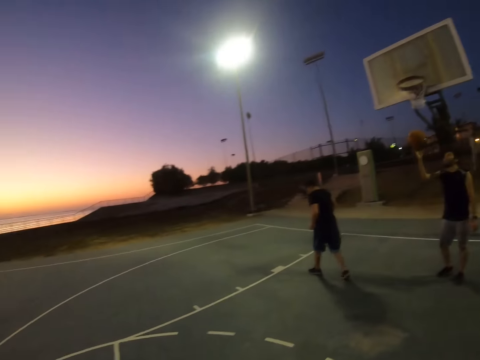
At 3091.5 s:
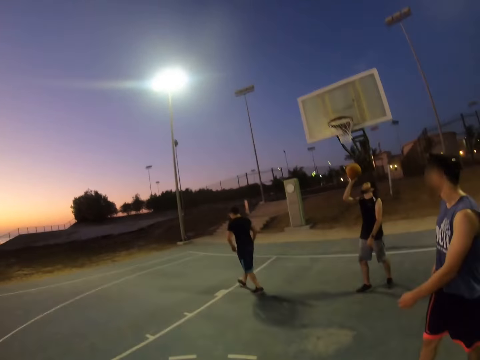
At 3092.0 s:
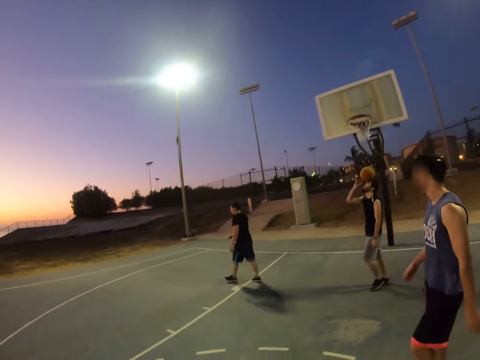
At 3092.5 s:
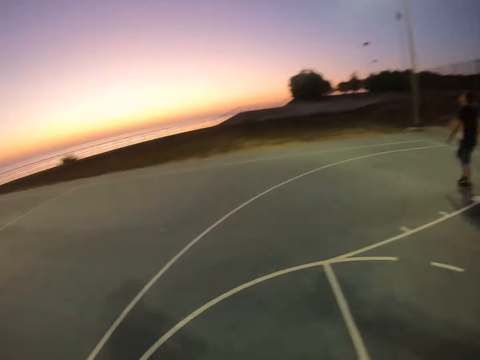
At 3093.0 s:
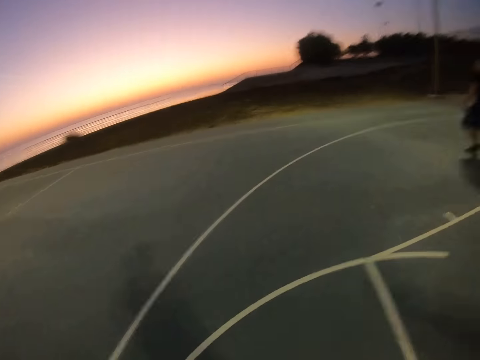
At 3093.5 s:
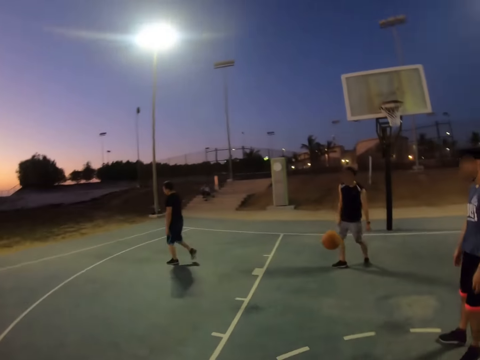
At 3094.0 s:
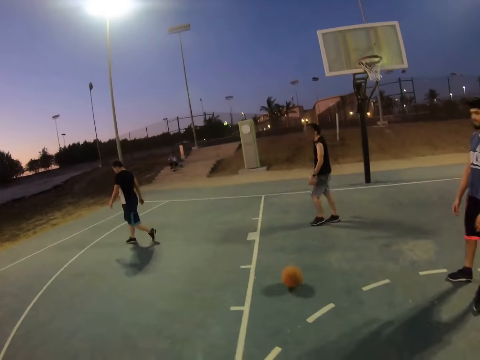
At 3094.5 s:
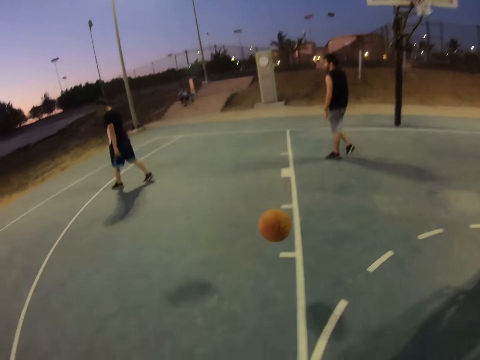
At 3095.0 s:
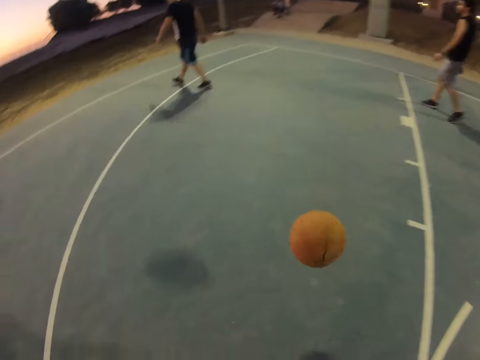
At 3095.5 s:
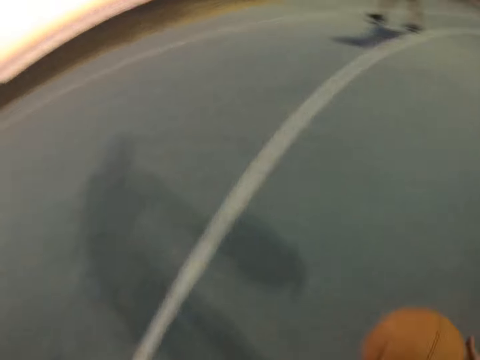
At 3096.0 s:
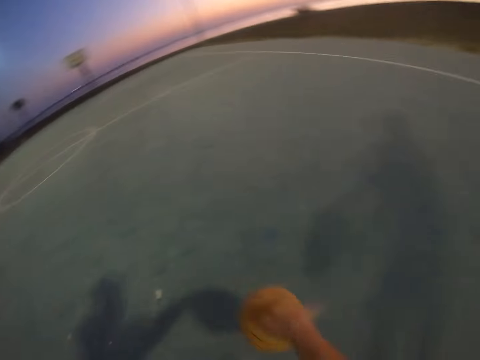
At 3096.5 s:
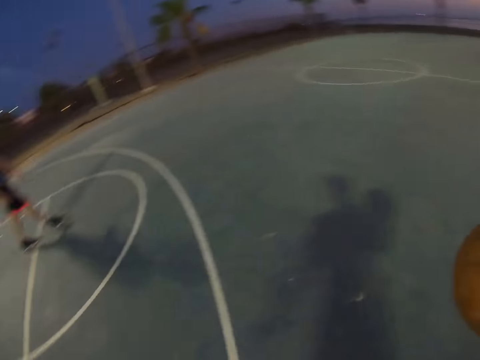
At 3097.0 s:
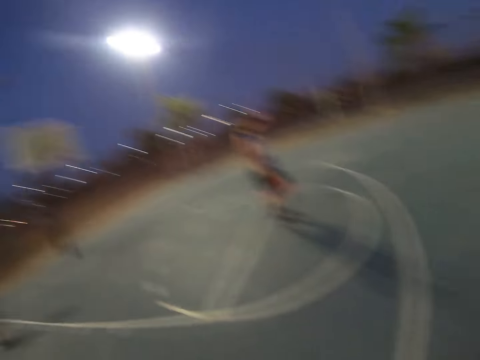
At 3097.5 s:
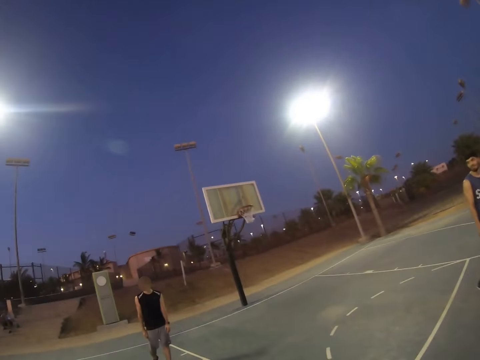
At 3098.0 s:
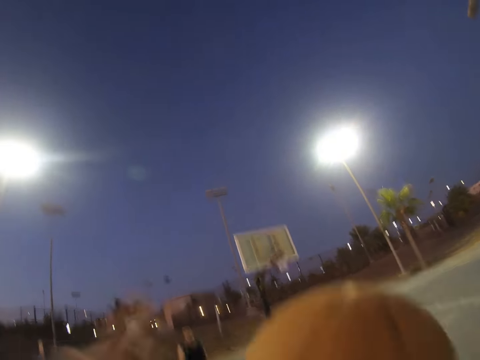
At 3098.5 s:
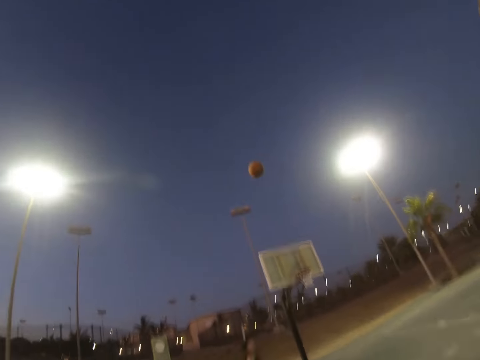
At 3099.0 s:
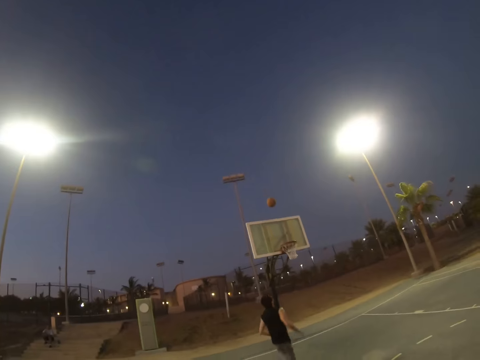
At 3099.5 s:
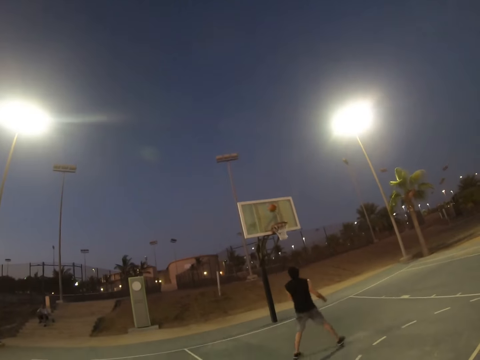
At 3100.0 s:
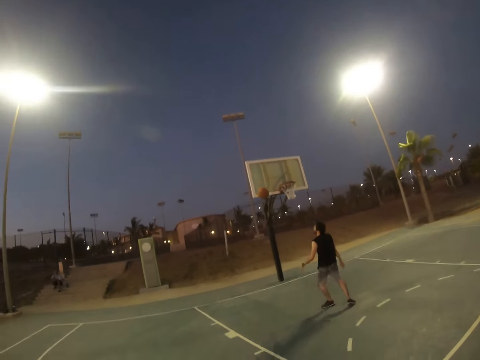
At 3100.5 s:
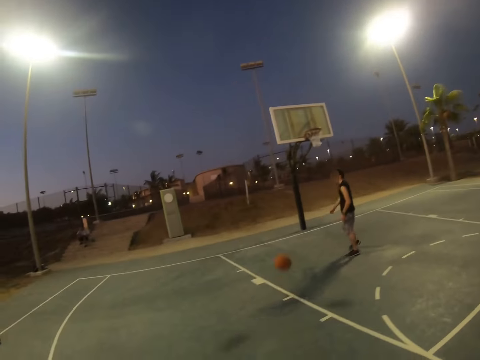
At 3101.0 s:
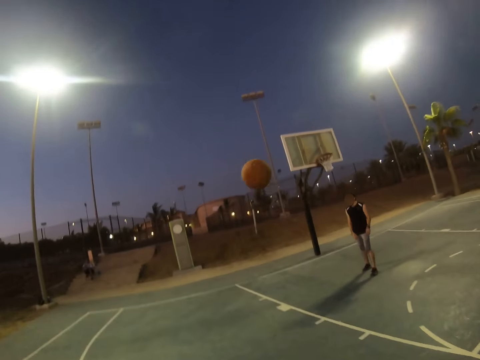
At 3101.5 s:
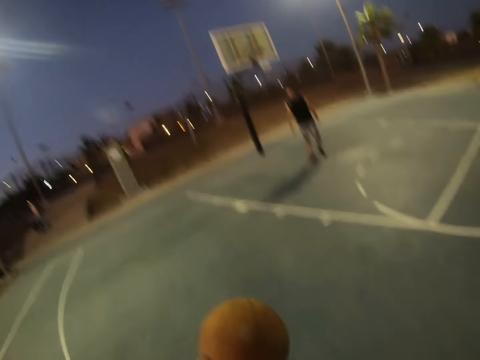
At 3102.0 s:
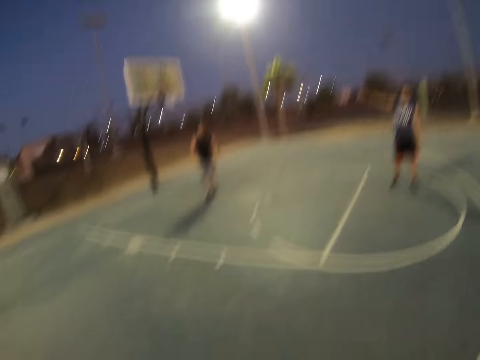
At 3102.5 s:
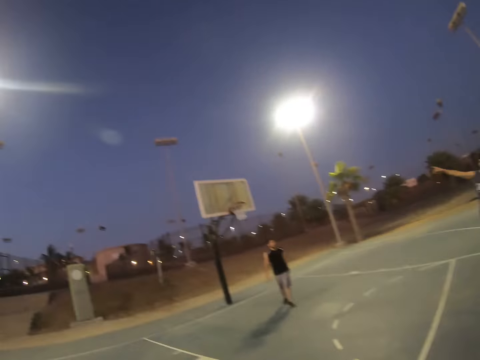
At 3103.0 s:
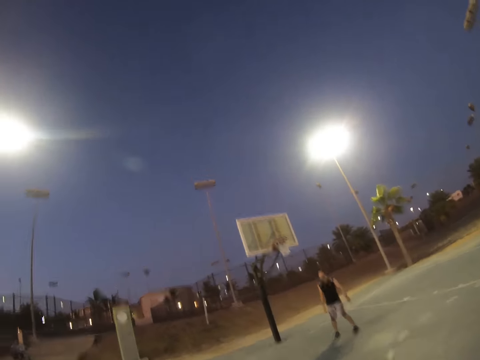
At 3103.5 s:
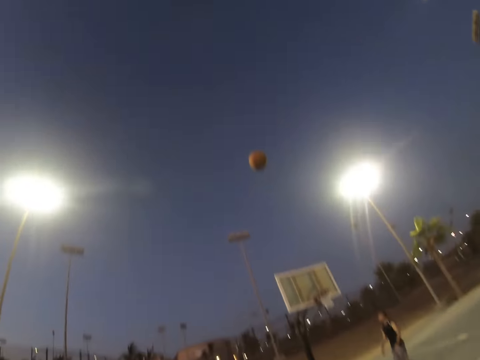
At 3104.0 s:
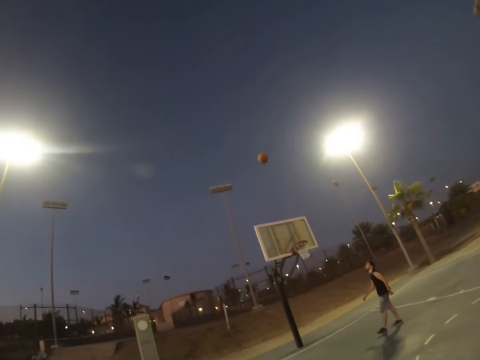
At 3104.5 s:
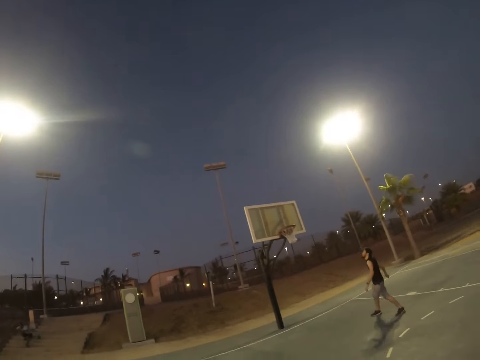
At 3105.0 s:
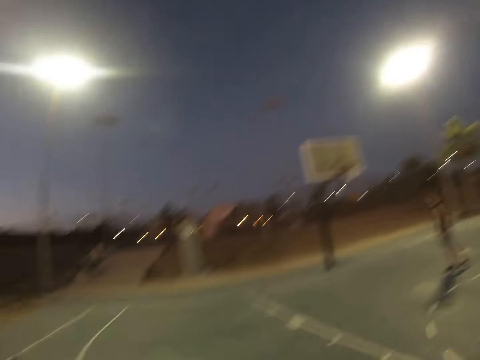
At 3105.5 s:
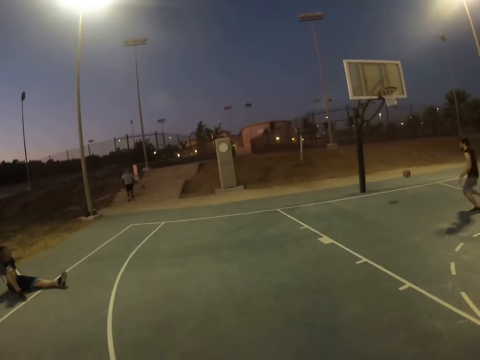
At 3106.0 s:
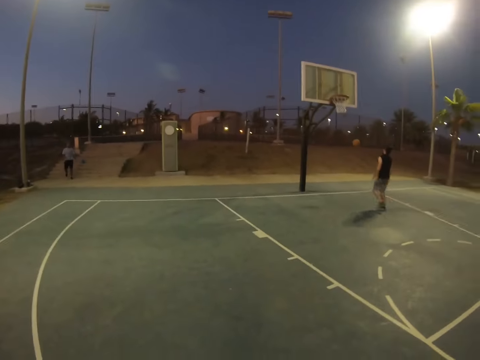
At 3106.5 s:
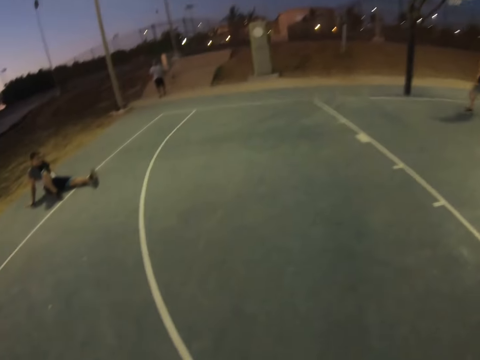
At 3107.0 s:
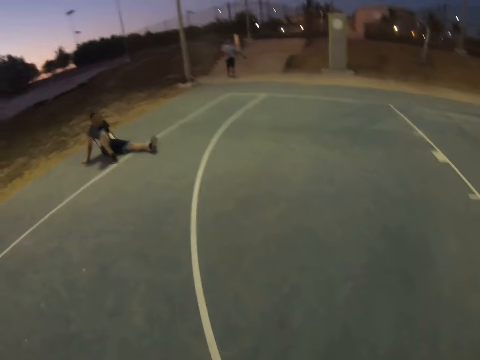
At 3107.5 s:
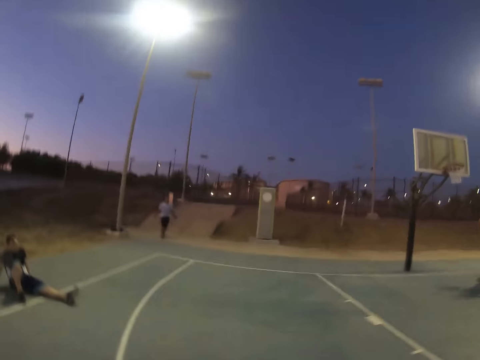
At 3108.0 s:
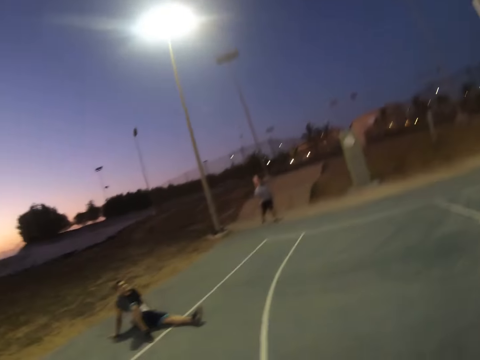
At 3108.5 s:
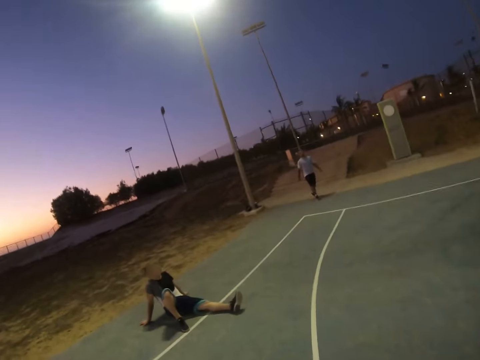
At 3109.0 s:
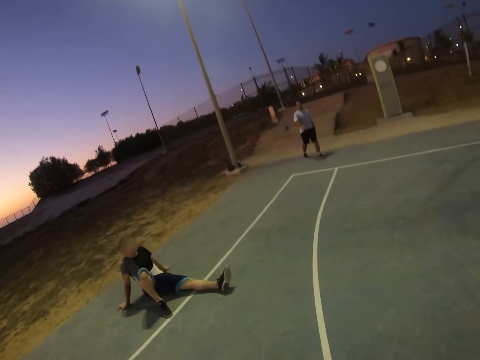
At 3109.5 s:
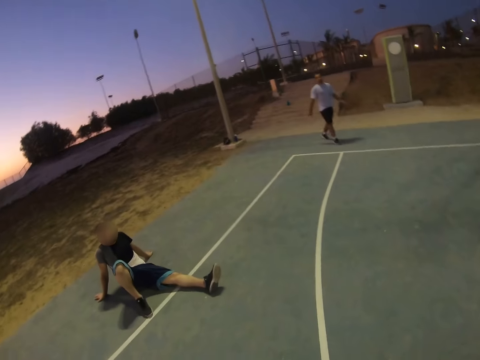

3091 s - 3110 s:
A man catches the ball and throws the ball to the camera wearer. The camera wearer throws the ball in the basket. They catch the ball. They throw the ball in the basket. The man catches the ball. Another man sits on the pitch.

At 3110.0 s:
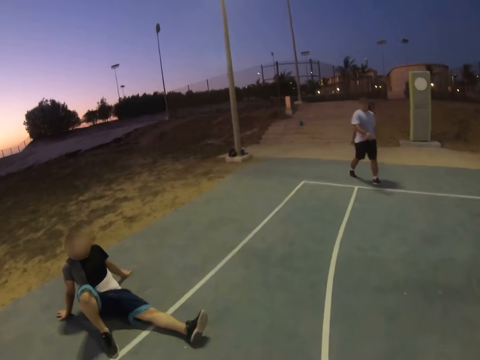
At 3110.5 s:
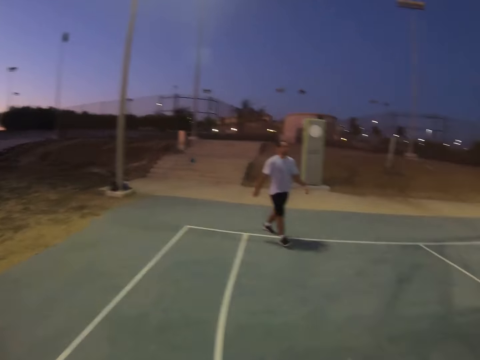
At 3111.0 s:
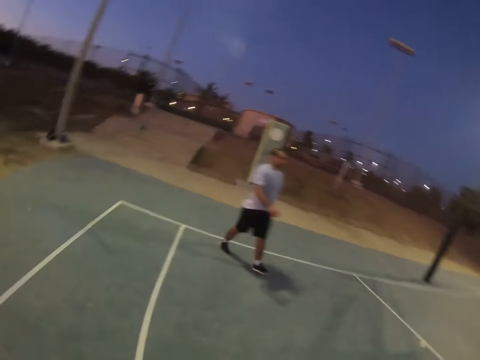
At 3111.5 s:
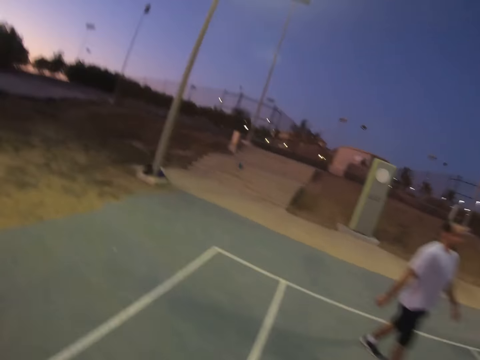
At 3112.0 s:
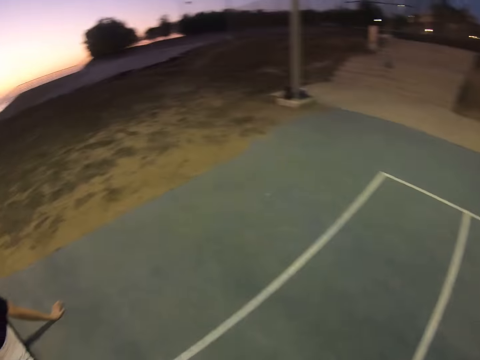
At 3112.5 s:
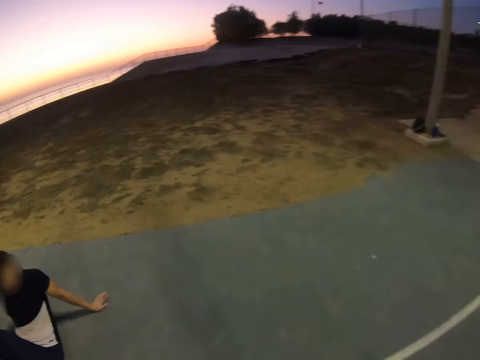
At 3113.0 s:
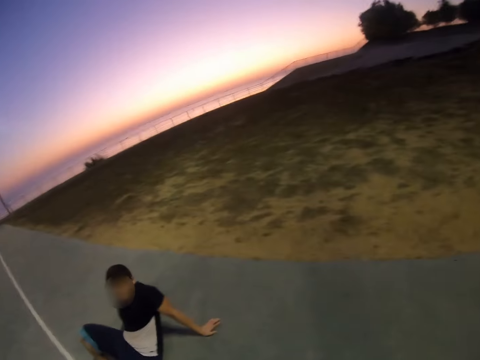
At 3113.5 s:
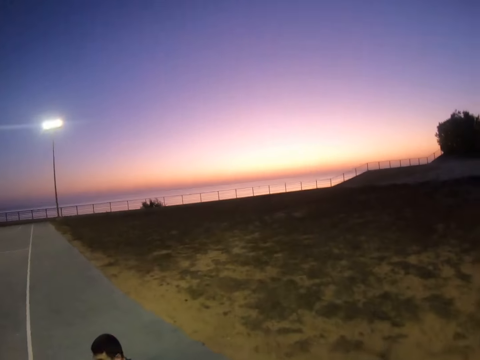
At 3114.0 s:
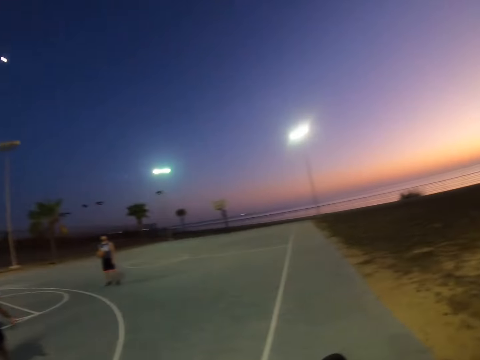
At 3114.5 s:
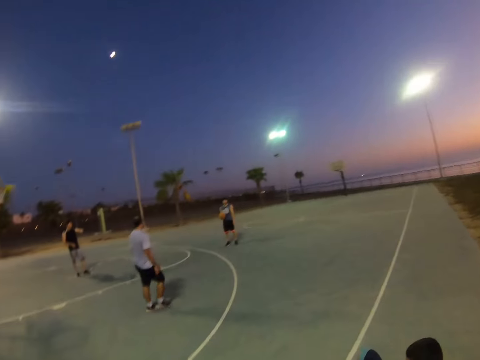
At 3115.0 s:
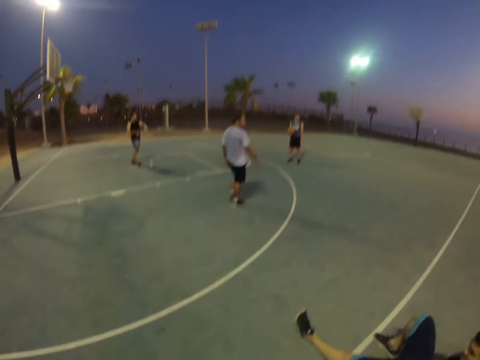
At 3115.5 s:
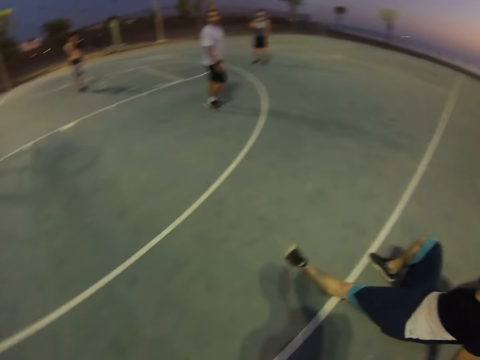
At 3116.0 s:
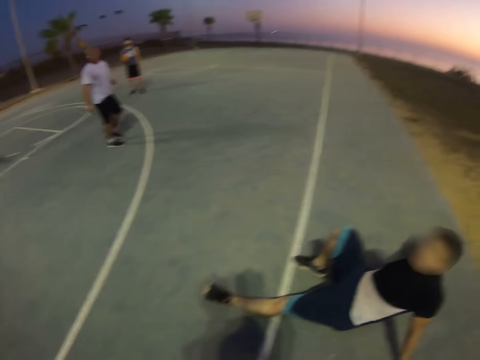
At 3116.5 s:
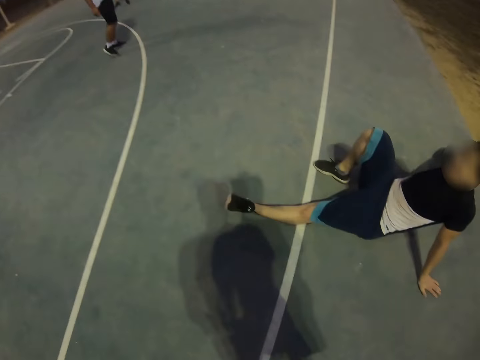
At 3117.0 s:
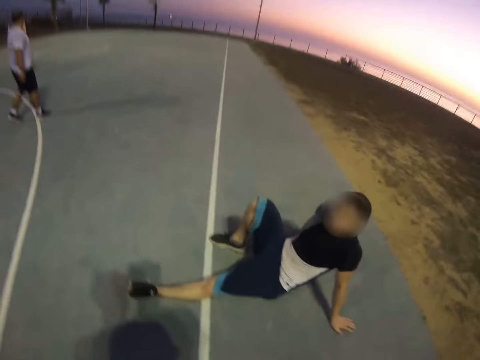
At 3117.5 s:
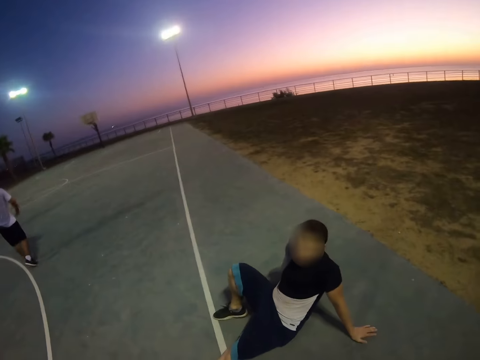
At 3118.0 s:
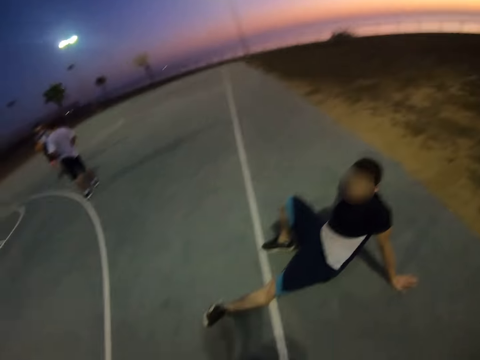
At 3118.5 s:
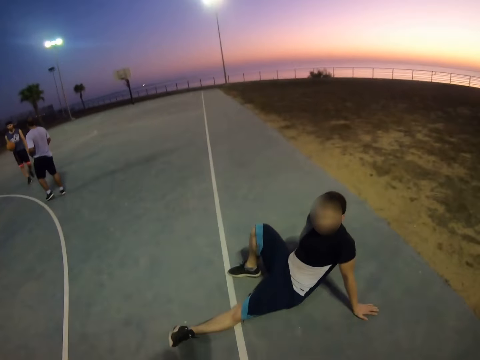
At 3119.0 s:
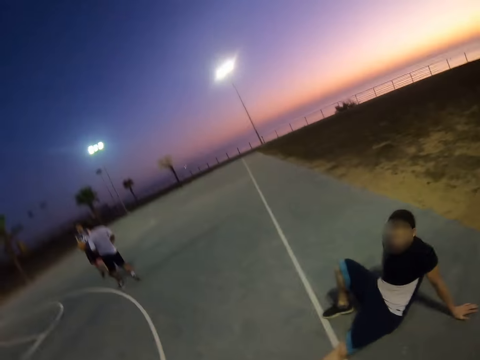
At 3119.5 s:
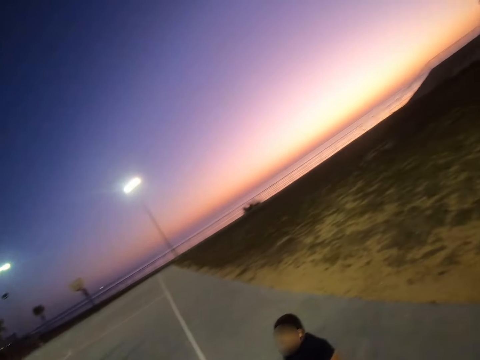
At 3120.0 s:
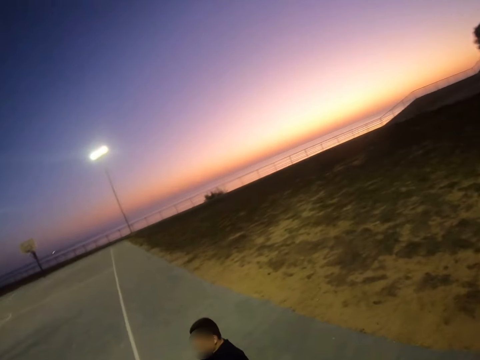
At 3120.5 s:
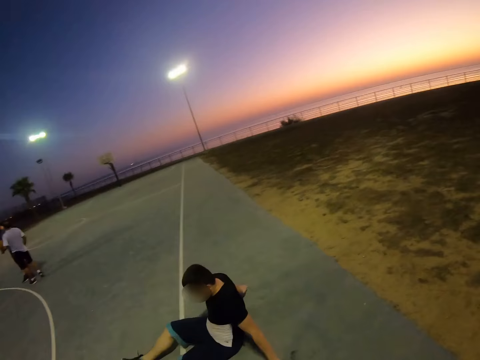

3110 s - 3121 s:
The camera wearer walks around the pitch. They turn around the field. They dialogue with a man.
